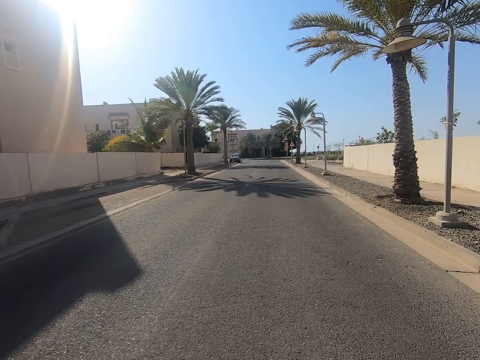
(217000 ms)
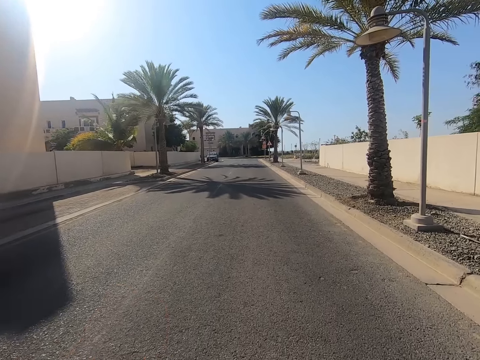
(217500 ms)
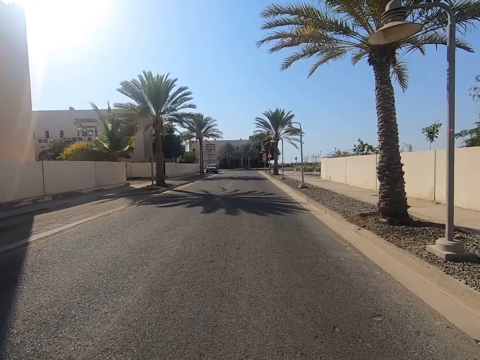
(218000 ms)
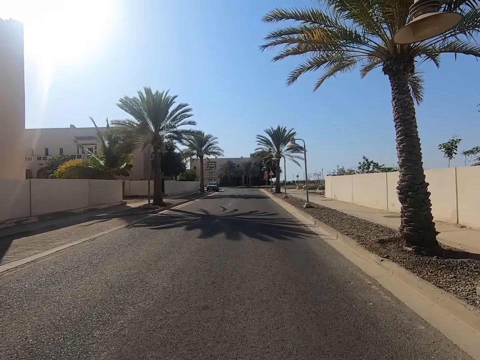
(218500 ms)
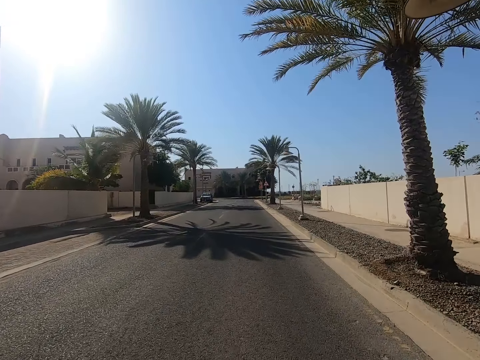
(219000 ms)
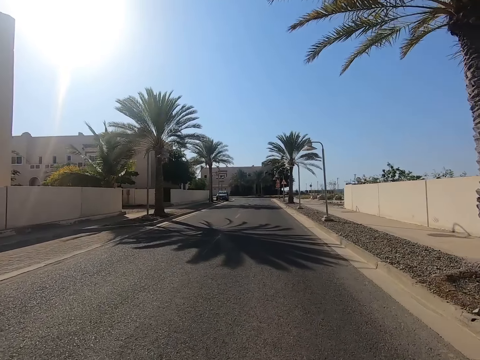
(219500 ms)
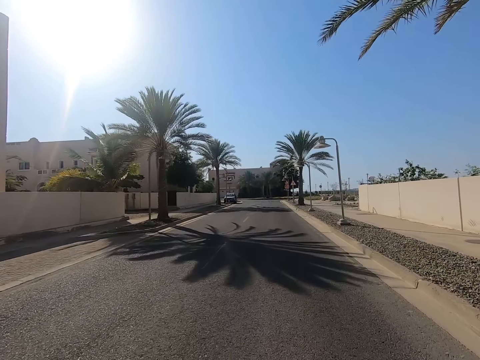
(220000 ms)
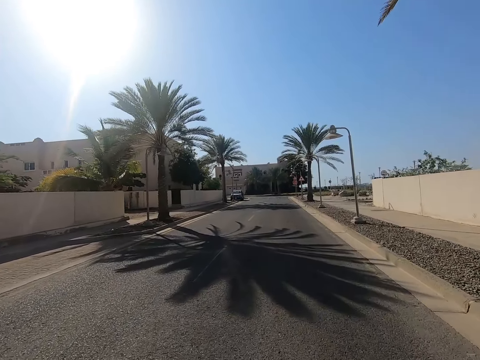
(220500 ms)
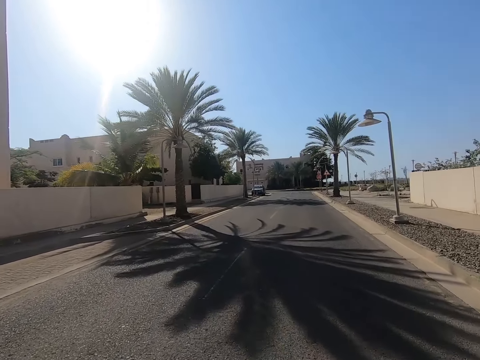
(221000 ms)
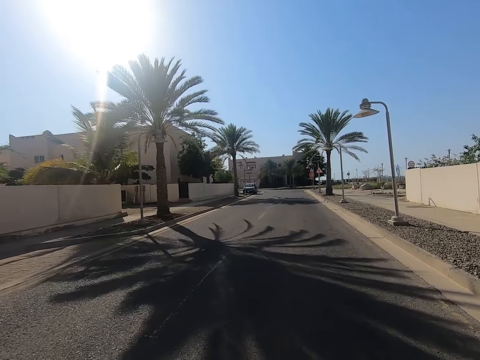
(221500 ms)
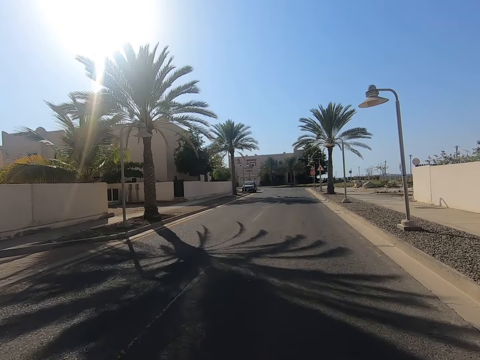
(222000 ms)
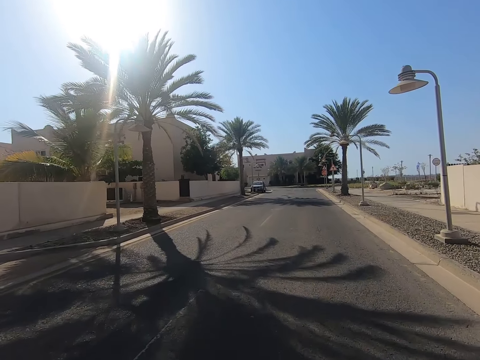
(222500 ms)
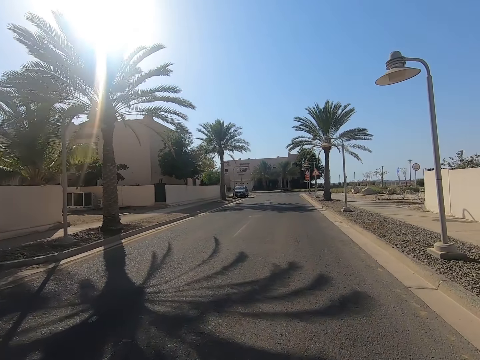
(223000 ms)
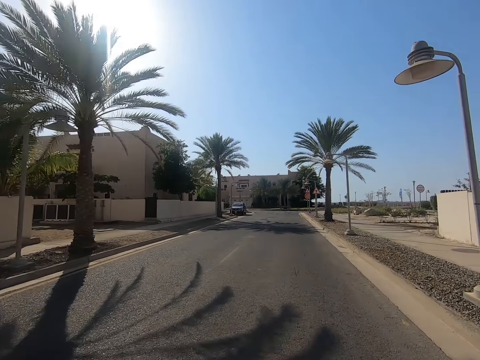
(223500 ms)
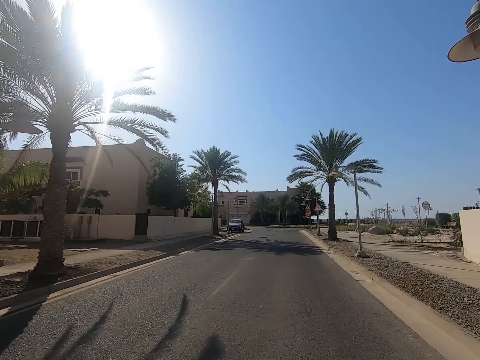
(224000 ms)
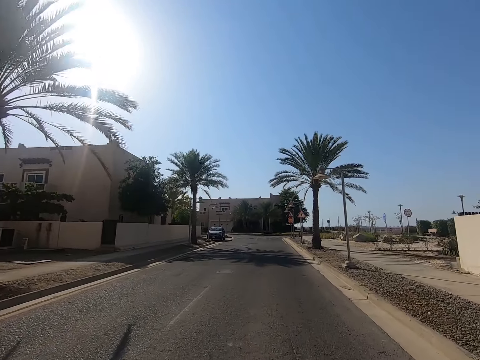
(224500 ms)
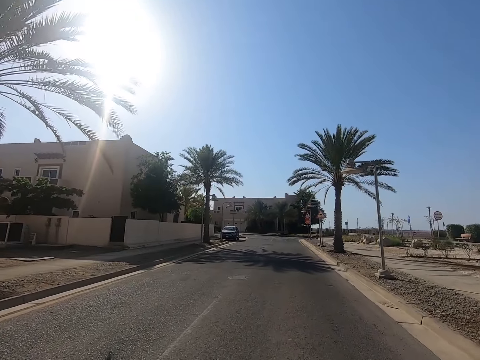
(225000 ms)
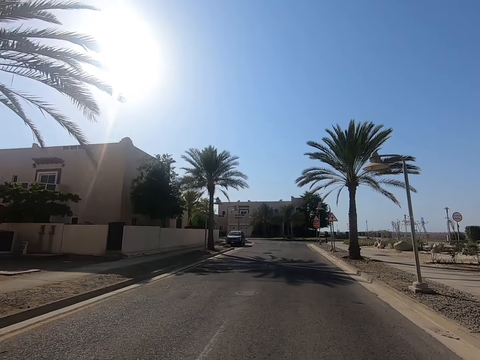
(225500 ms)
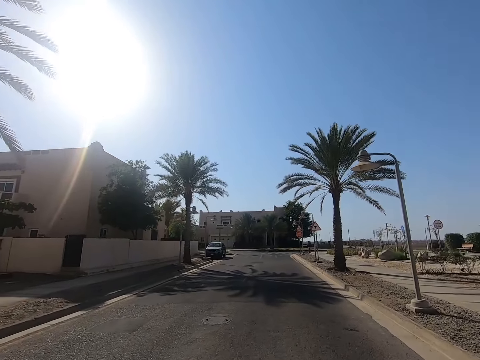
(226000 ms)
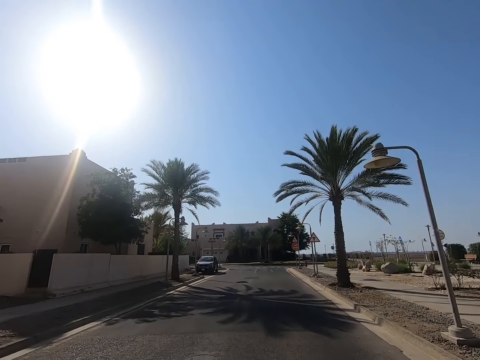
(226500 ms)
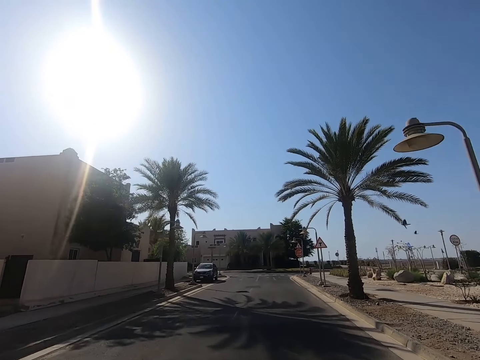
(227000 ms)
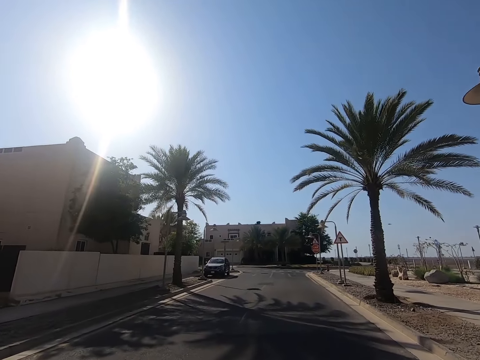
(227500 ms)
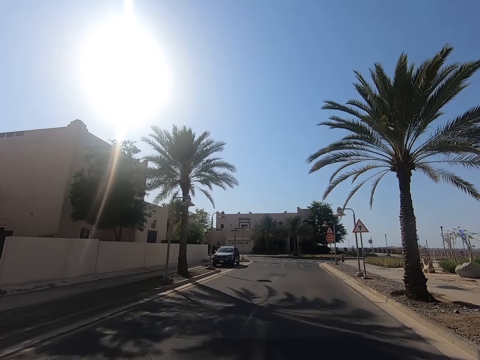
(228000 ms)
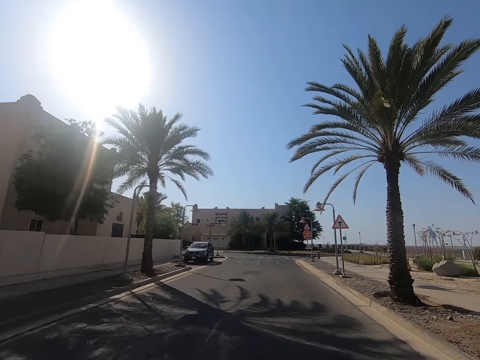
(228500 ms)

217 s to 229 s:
The camera wearer looks at the shadow on the road. They skate on the road.

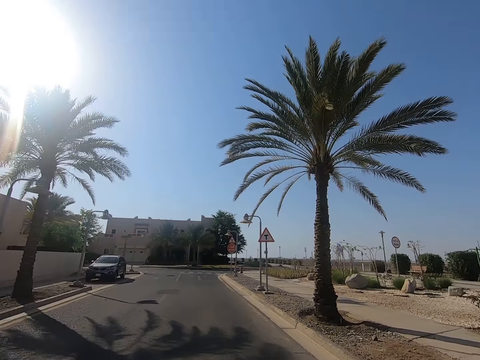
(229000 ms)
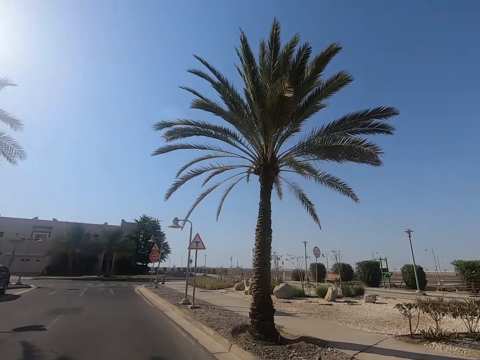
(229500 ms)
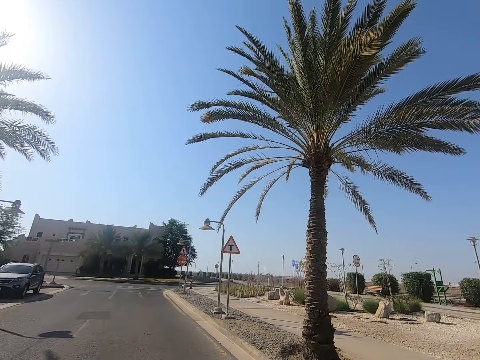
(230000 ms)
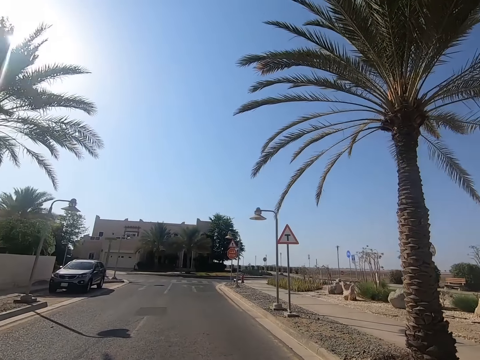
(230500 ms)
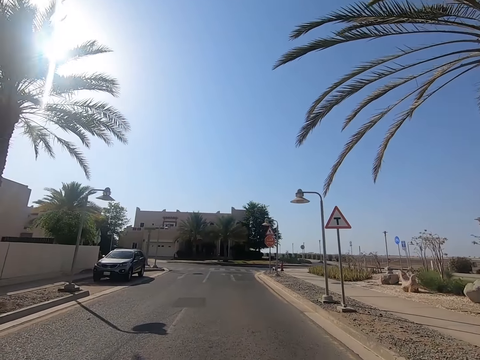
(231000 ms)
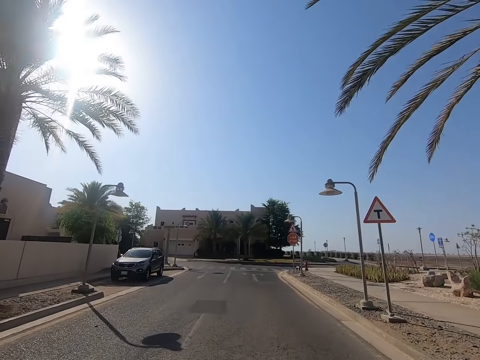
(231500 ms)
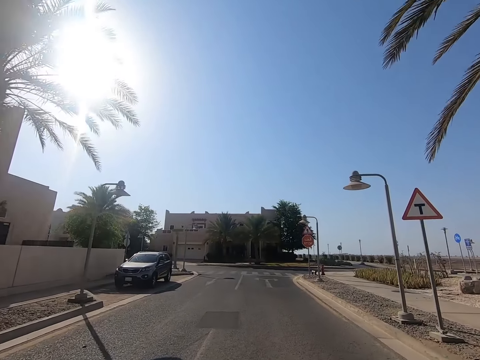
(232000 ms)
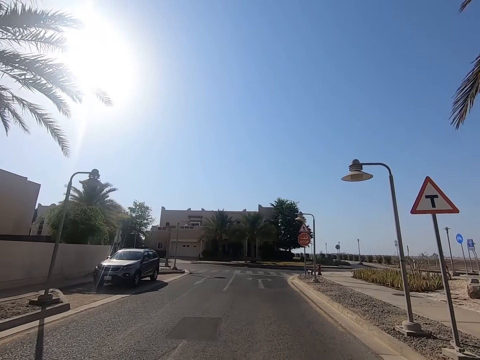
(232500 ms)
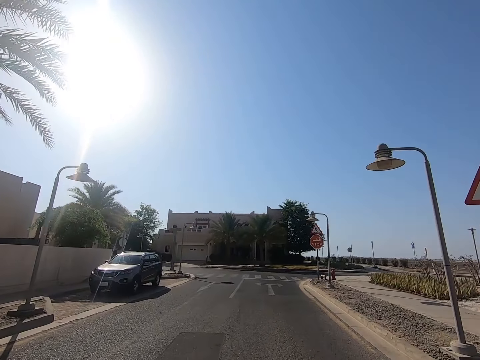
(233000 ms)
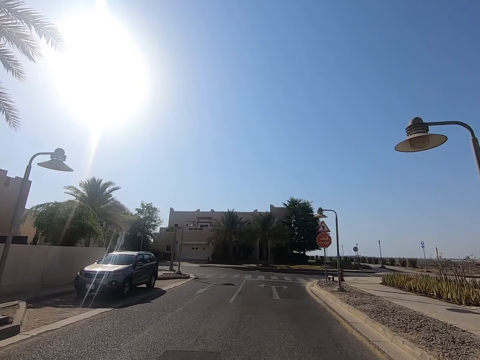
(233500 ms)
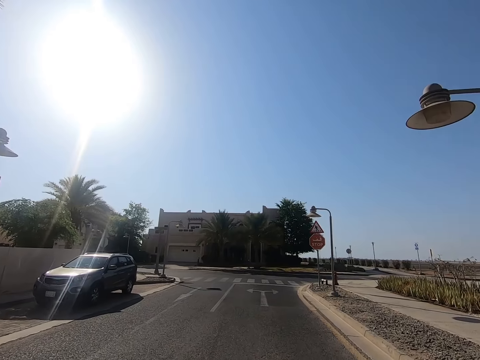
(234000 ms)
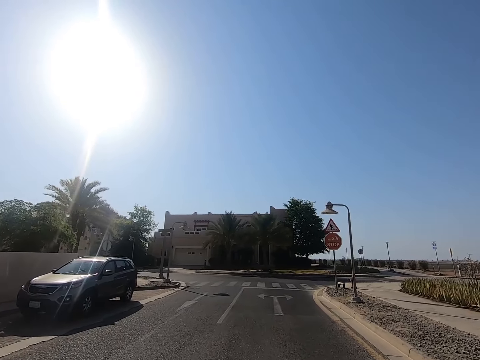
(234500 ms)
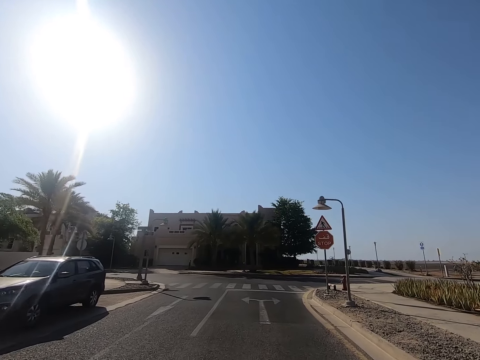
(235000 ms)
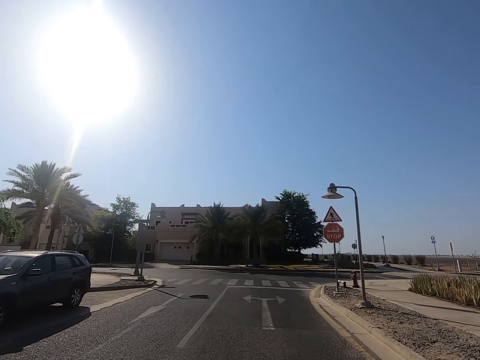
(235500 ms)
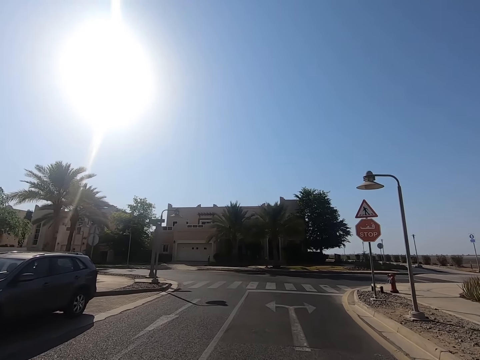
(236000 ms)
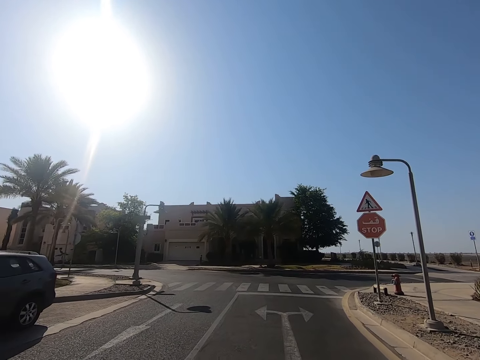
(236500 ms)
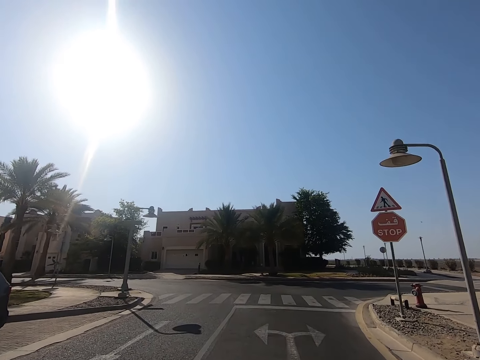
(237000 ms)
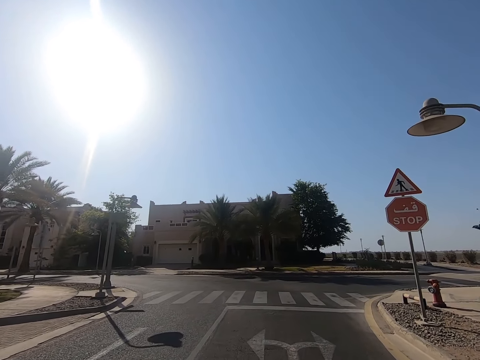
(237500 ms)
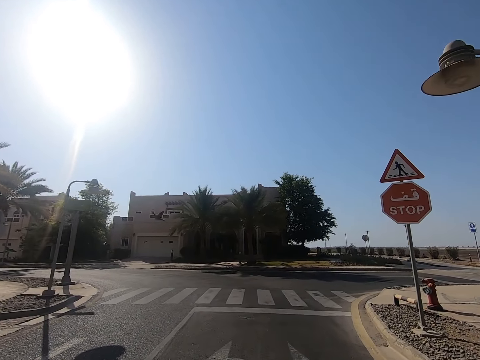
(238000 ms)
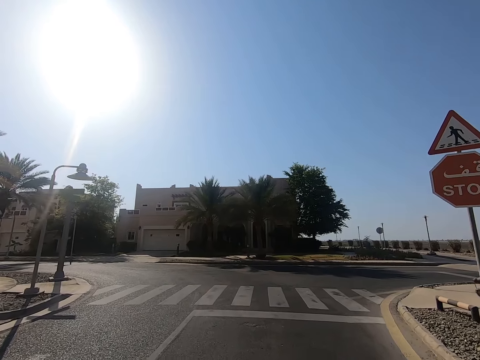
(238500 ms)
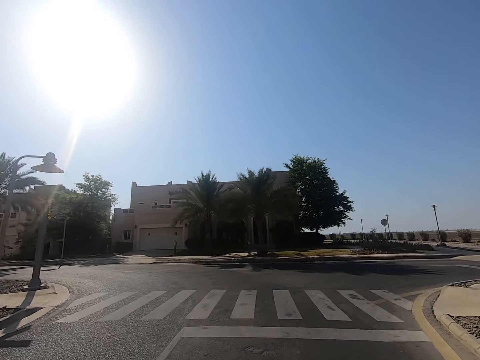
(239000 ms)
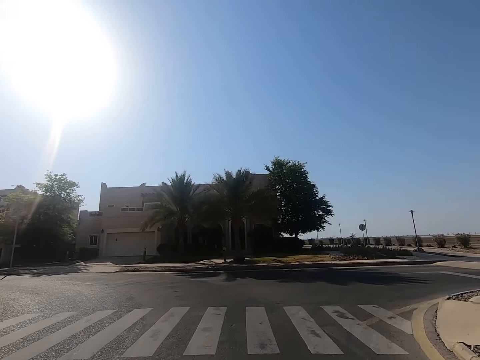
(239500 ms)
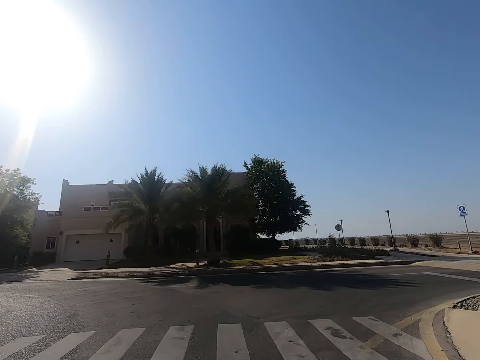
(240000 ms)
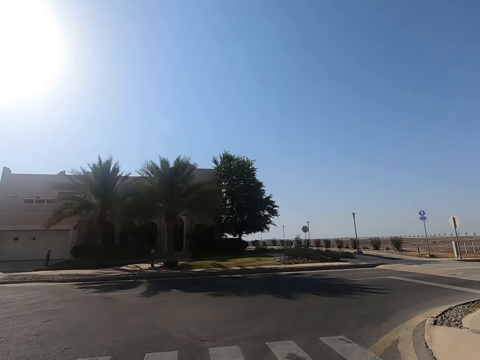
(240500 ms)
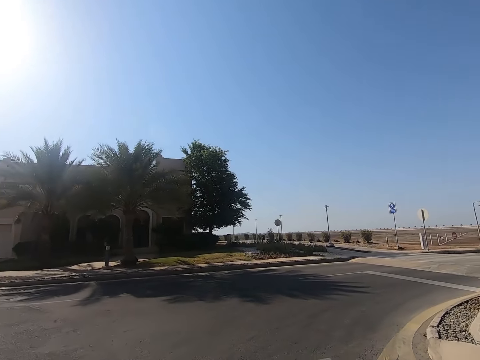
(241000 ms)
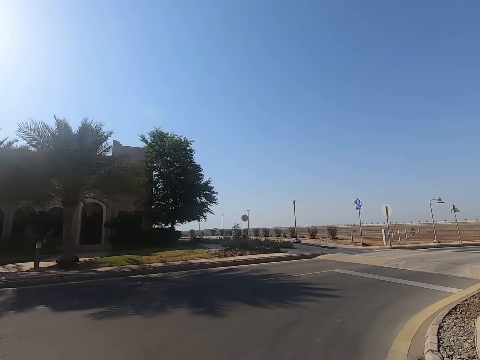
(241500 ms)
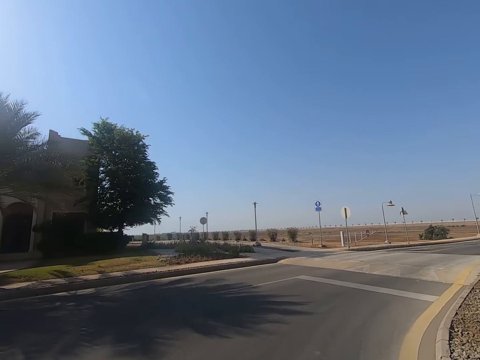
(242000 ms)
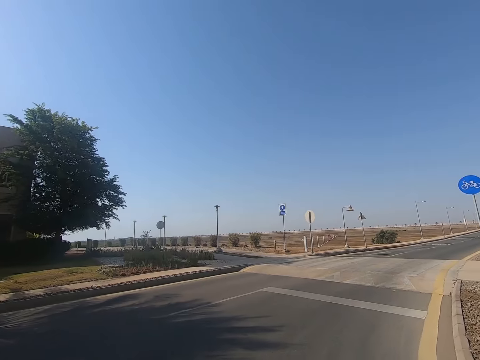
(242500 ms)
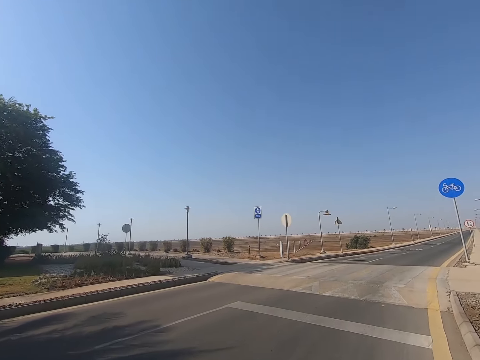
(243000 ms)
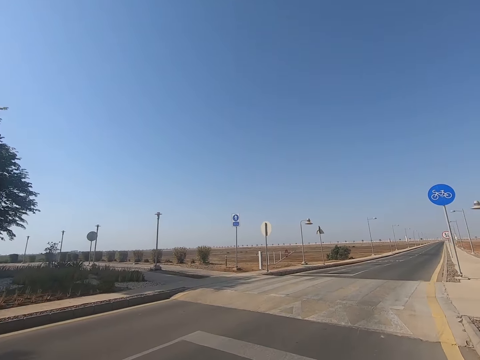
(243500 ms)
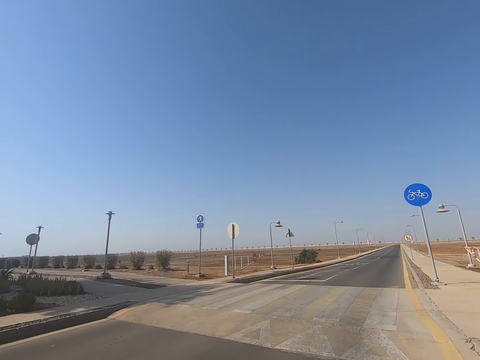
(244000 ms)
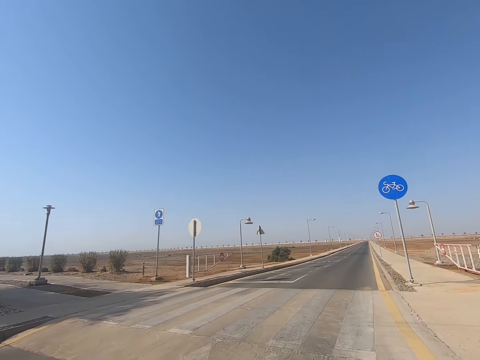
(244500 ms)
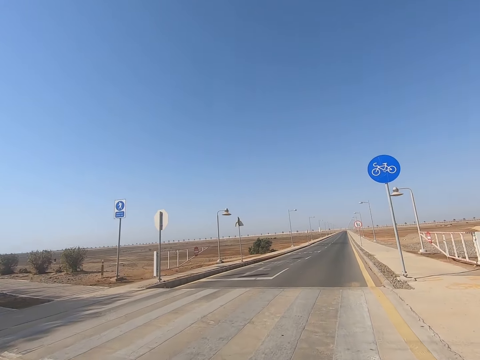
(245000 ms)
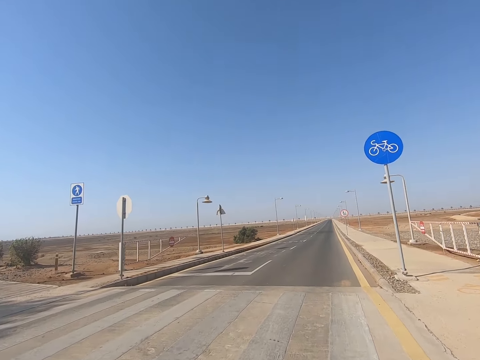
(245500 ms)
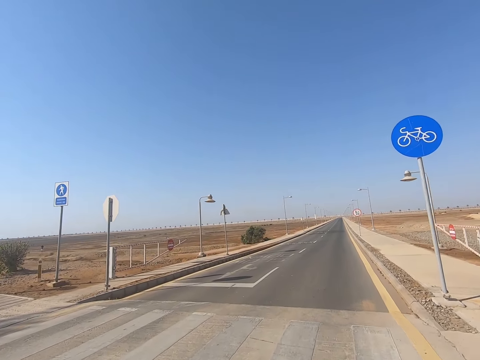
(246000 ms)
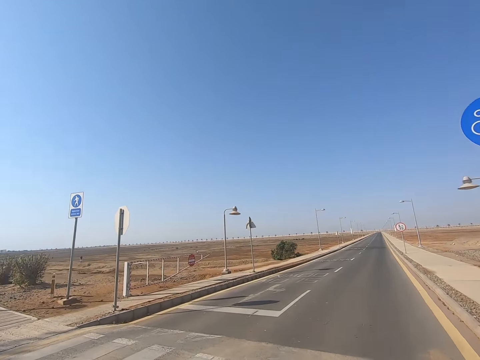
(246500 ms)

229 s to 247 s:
The camera wearer looks at the palm trees on the roadside. They look at the sign post. They look at the car on the road. They look at the sign posts. They look at the zebra crossing. They look at the road bump. They look at the sign posts.
